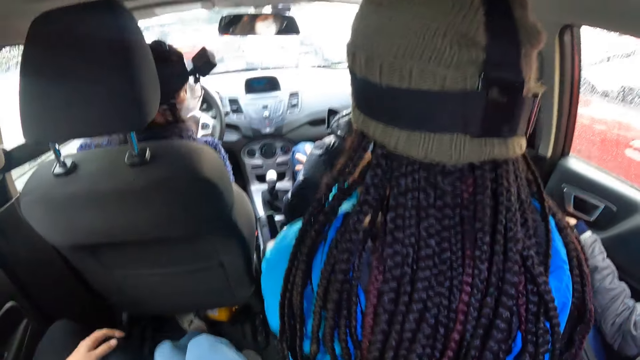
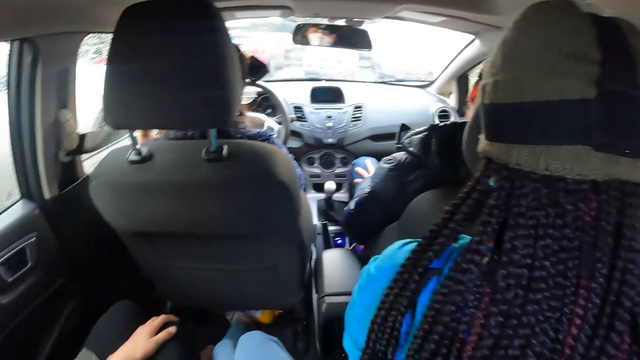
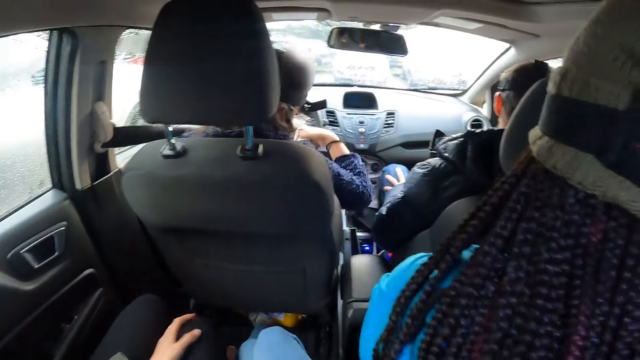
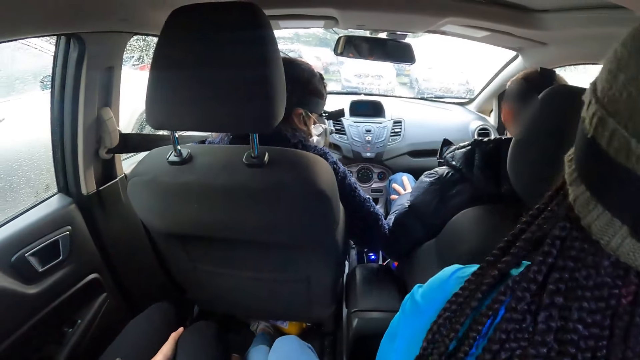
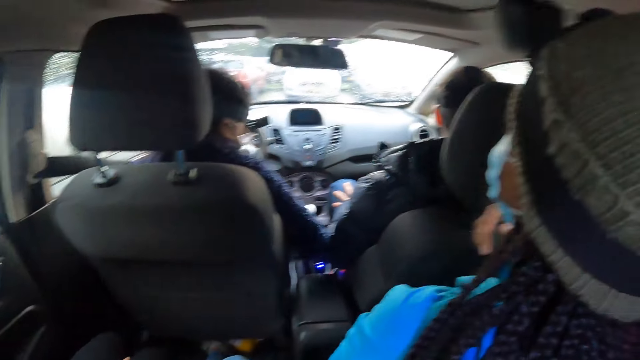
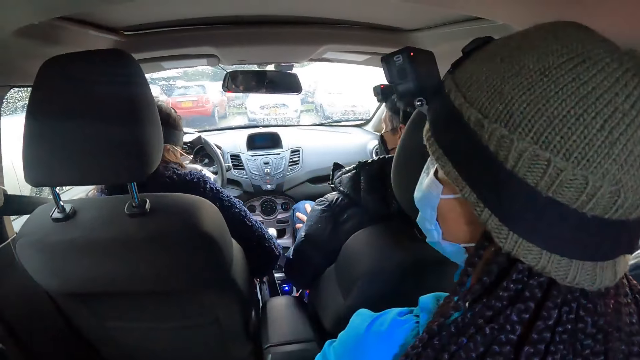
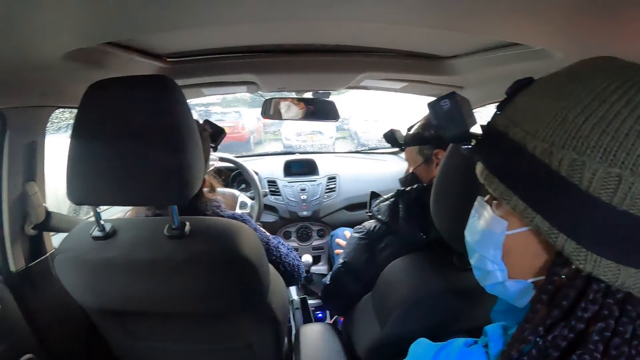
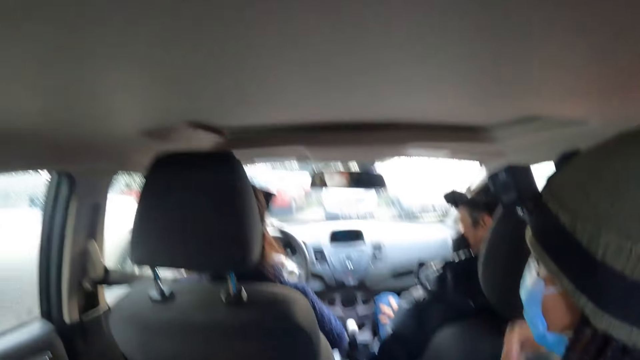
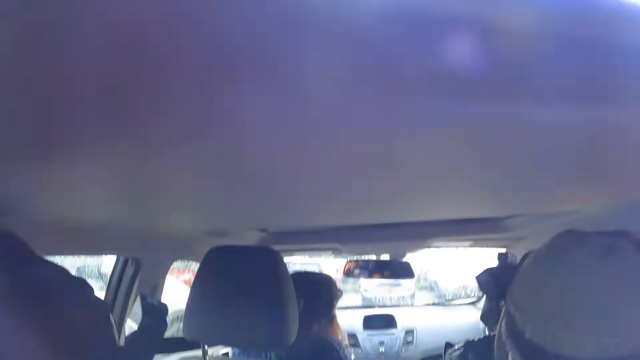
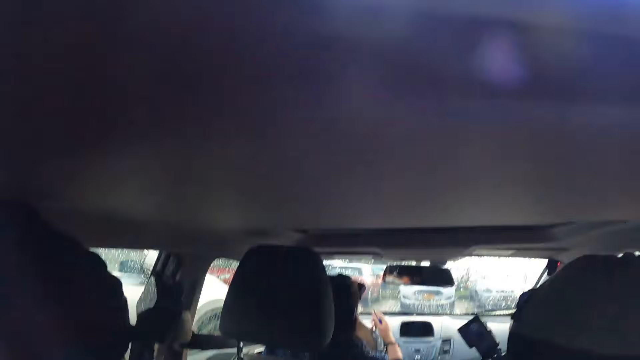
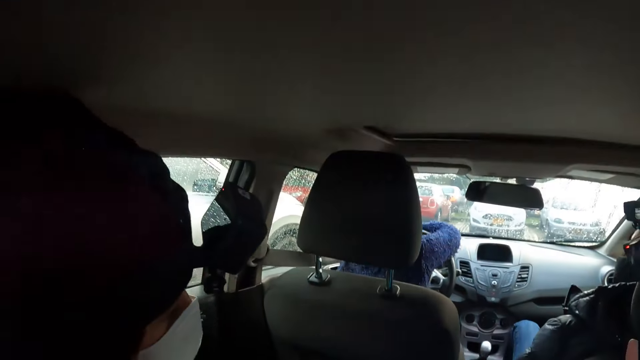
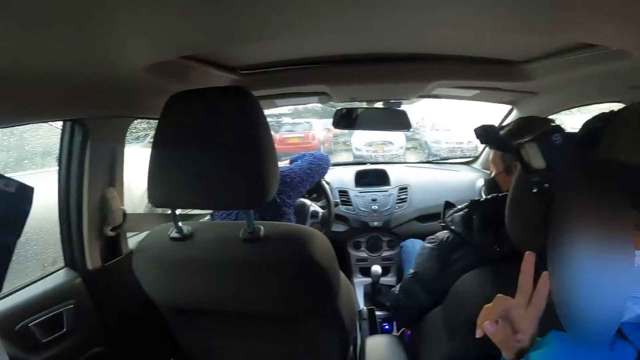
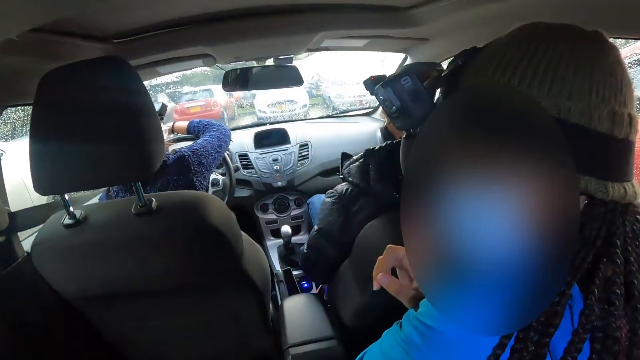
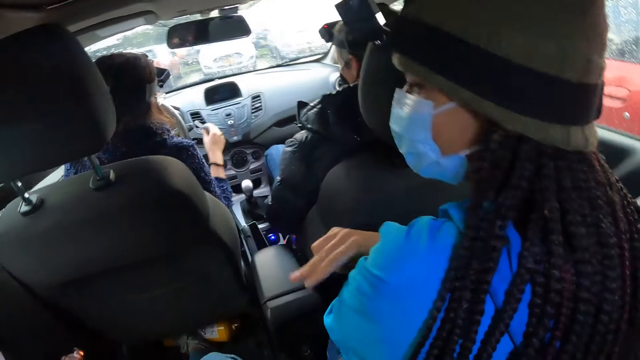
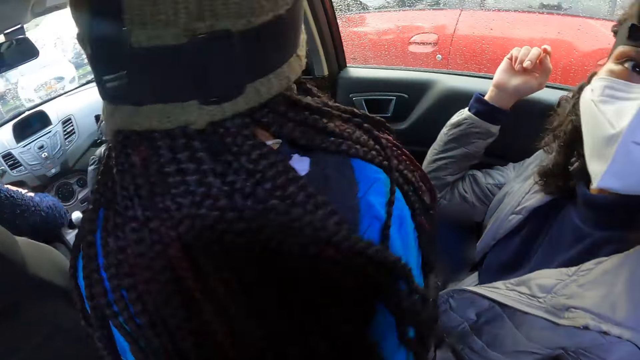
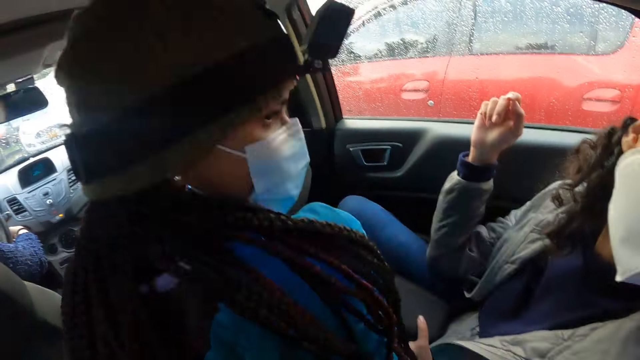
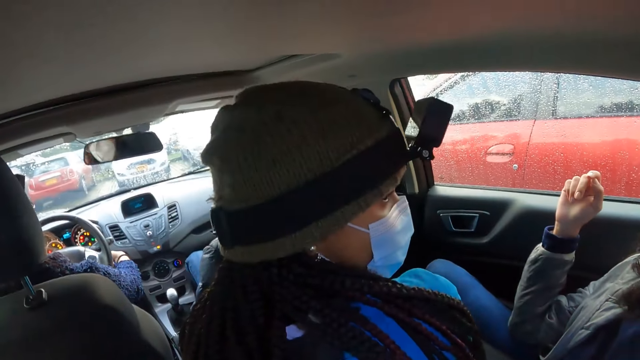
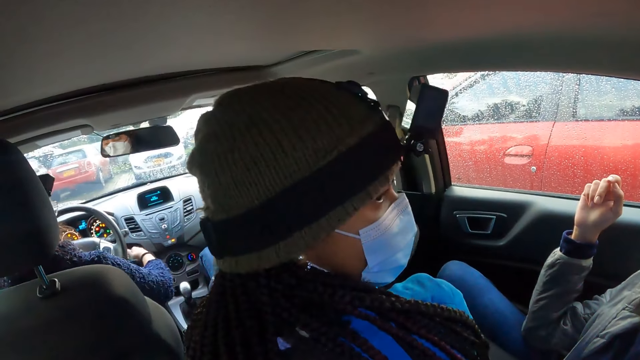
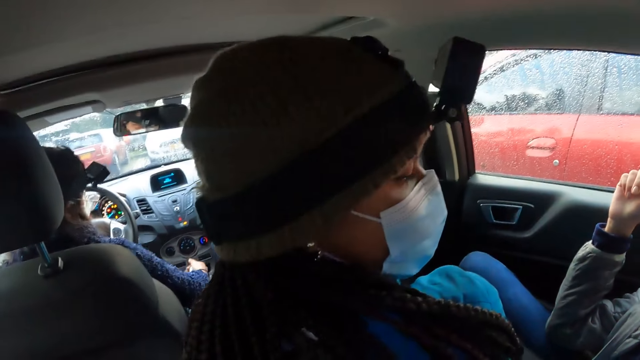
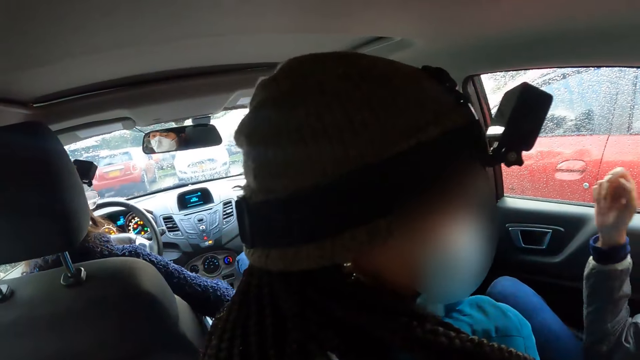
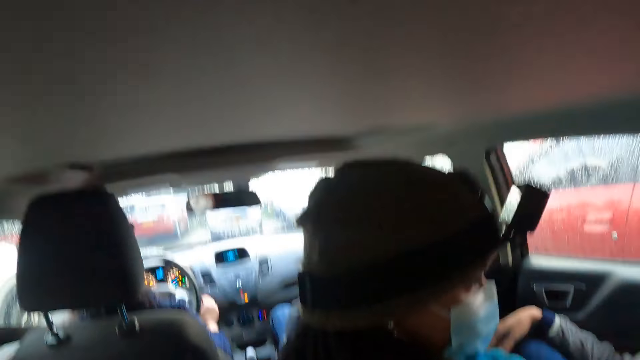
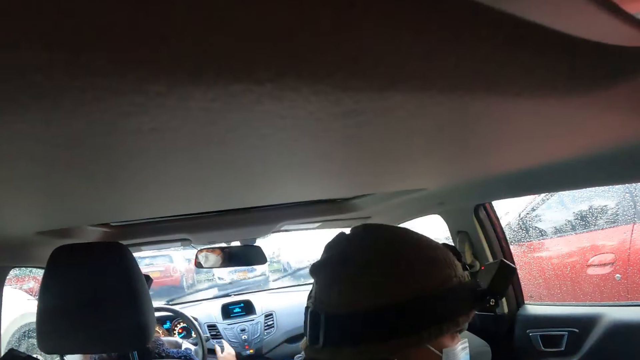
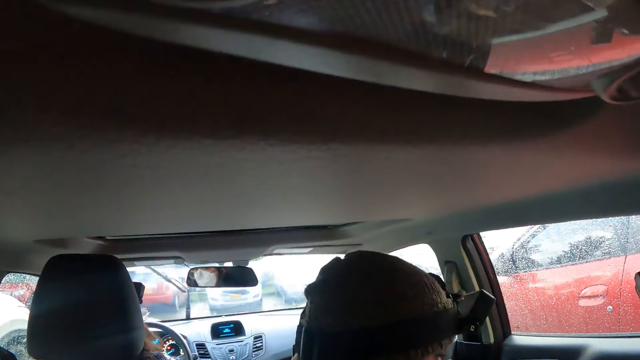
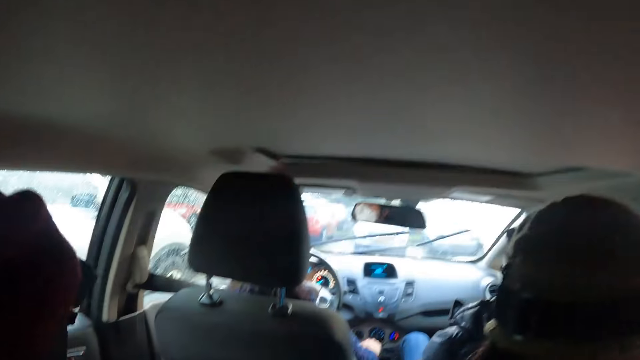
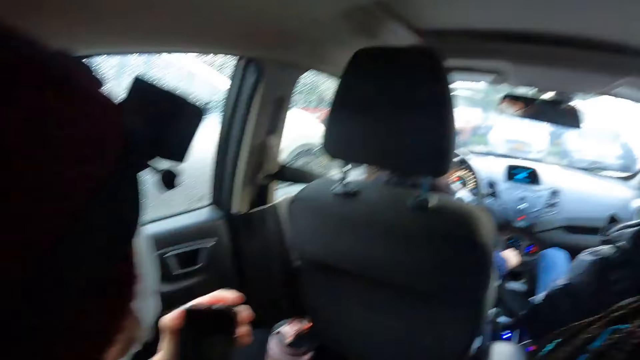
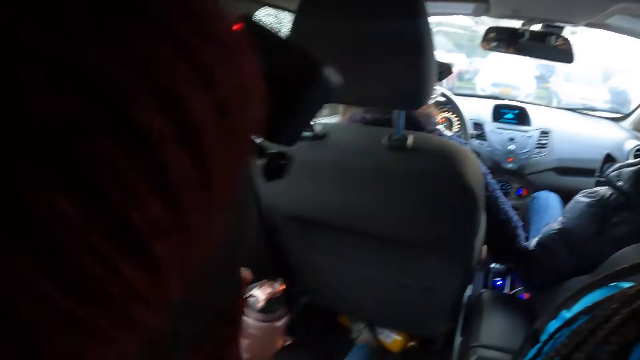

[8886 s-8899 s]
A woman adjusts her safety belt. The camera wearer looks up and looks around. The woman starts the ignition of the car with her right hand. She adjusts the gear stick of the car with her right hand.

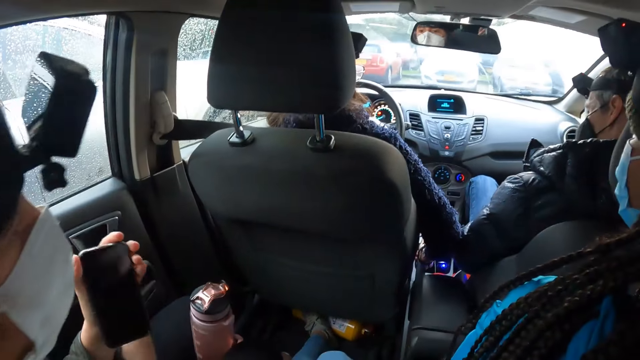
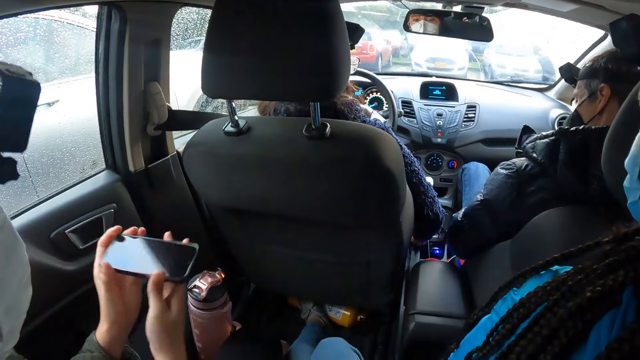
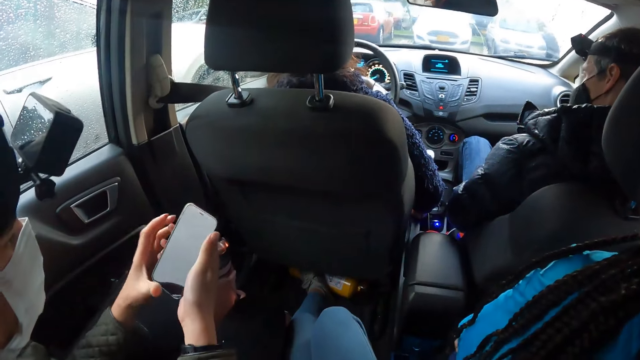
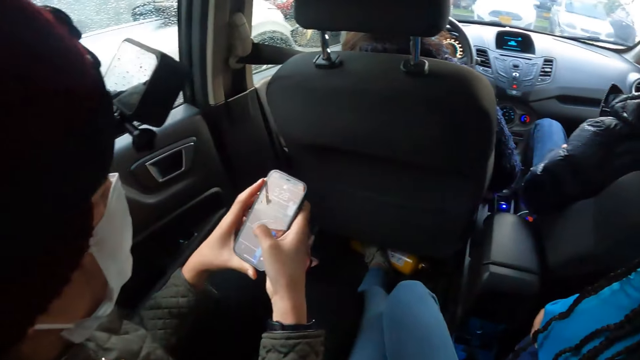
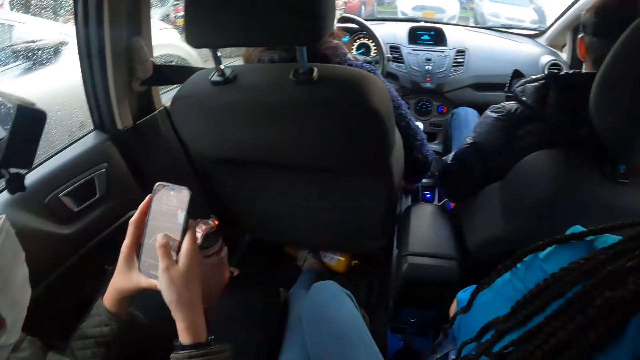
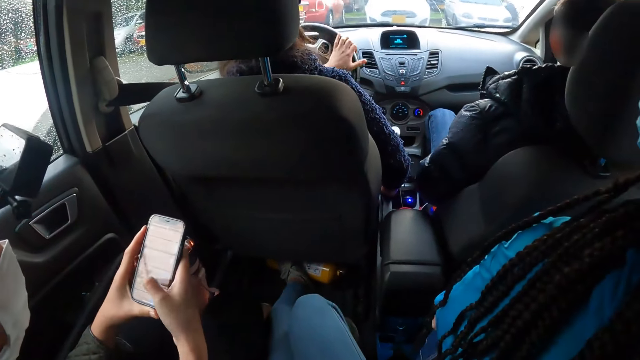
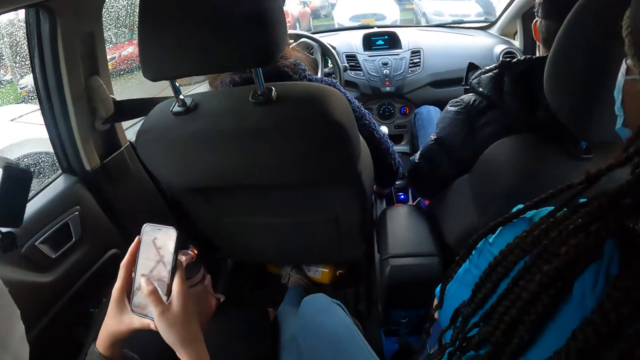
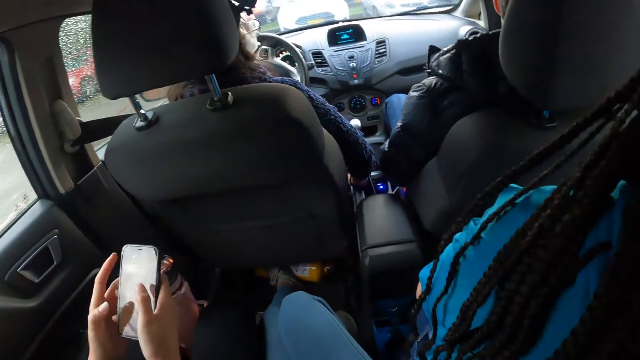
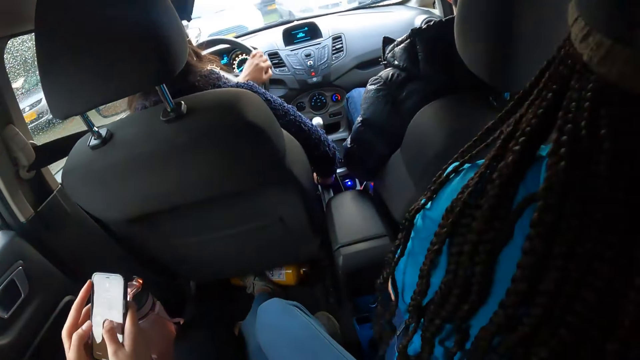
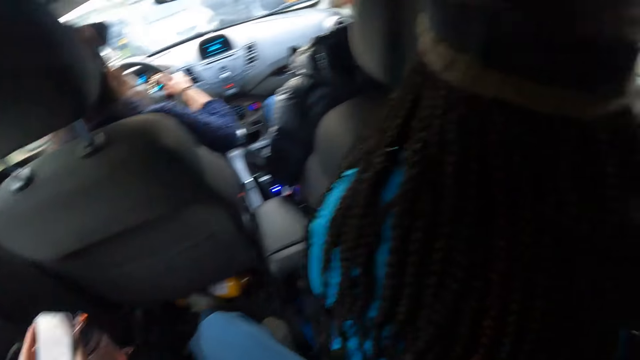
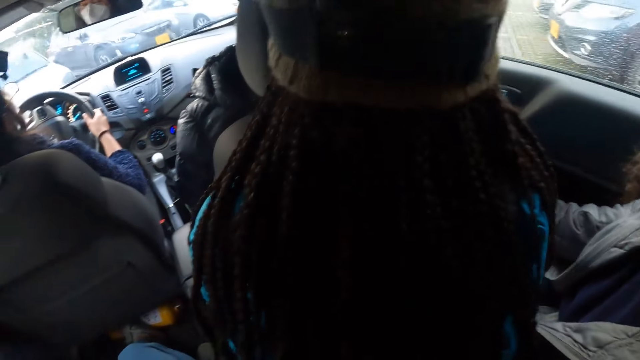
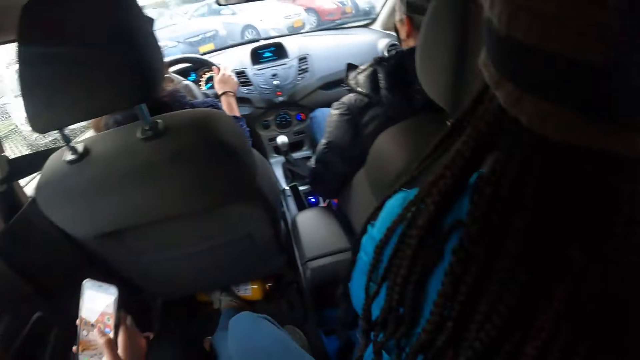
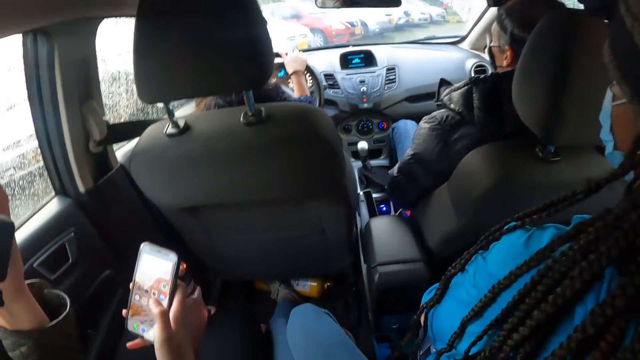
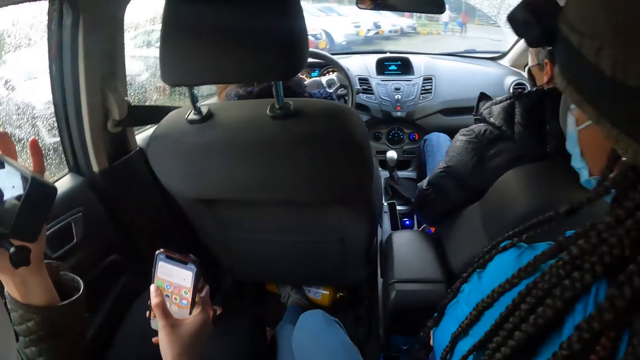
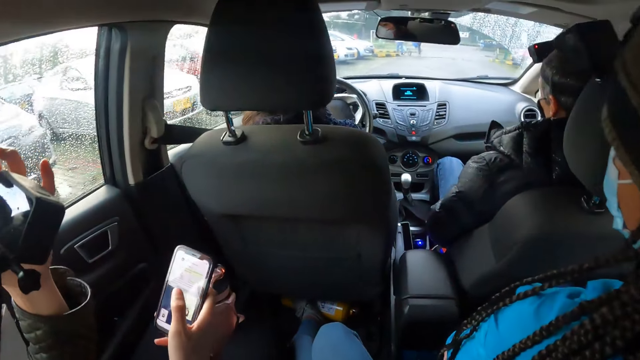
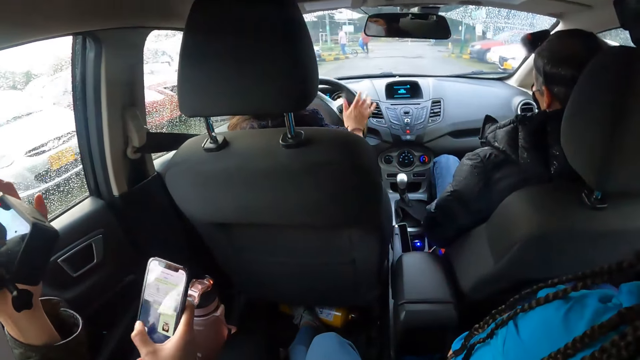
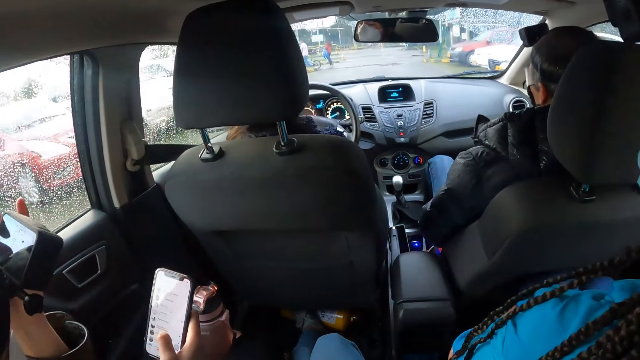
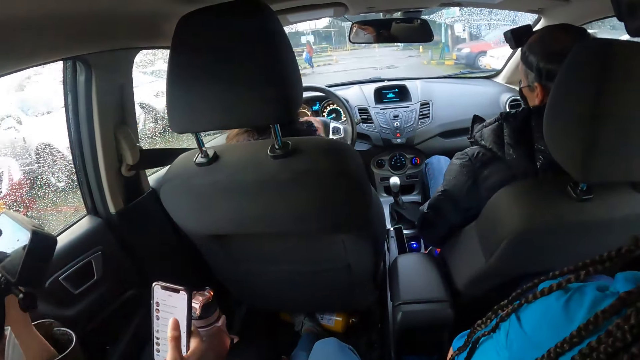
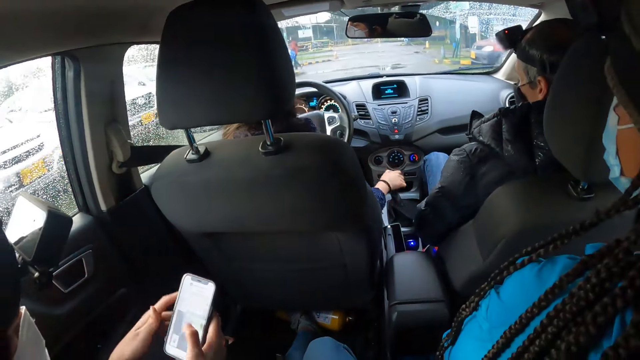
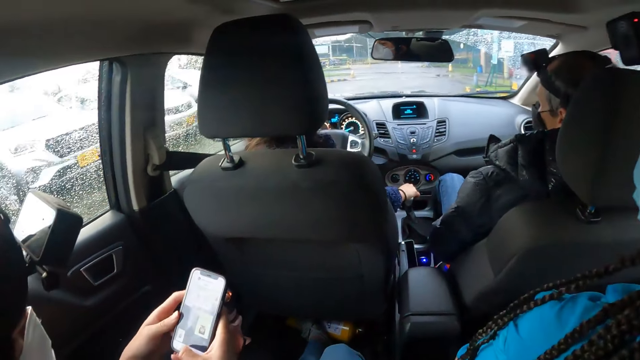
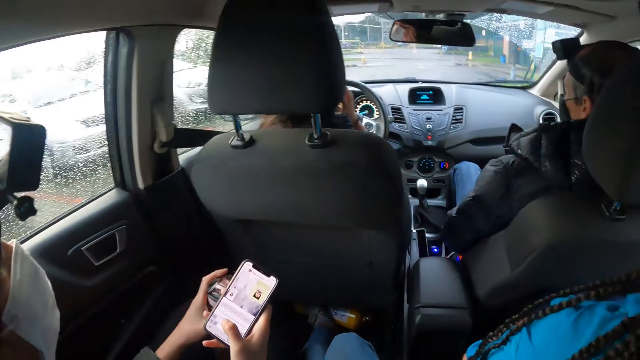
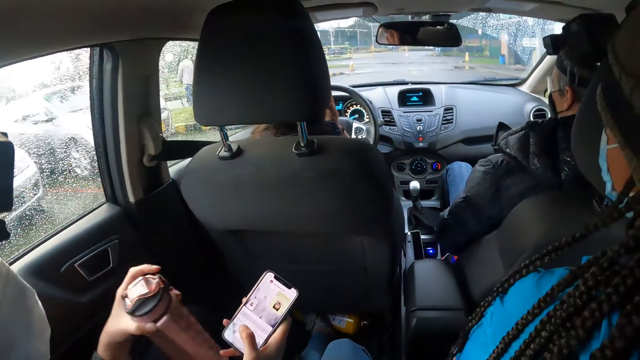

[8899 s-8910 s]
A woman operates a phone in her hands. She holds her phone. Another woman drives the car on the road. The other woman adjusts the gear stick of the car with her right hand. The first woman holds her phone.
